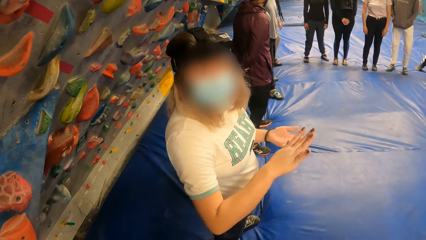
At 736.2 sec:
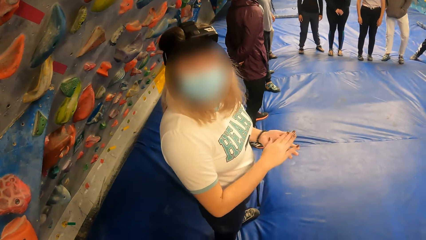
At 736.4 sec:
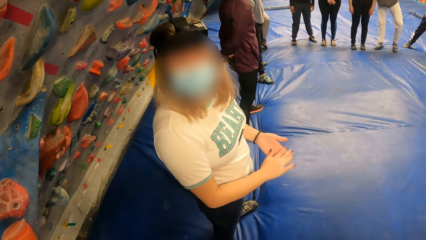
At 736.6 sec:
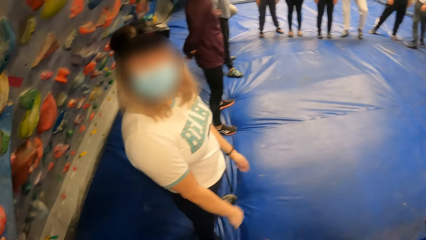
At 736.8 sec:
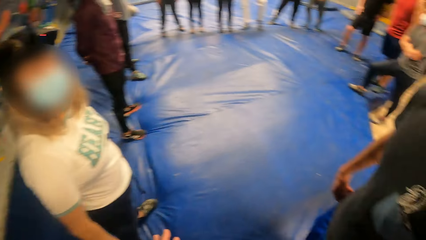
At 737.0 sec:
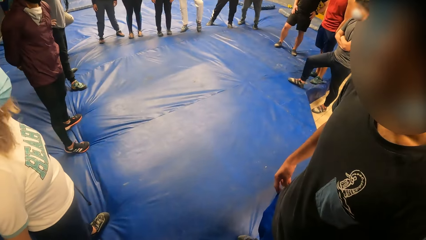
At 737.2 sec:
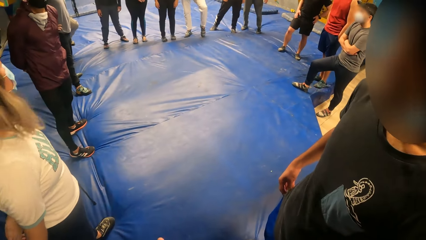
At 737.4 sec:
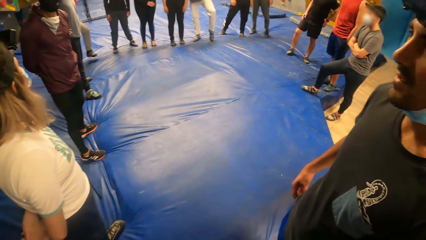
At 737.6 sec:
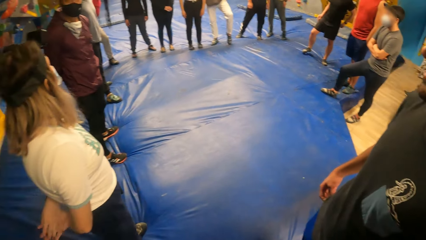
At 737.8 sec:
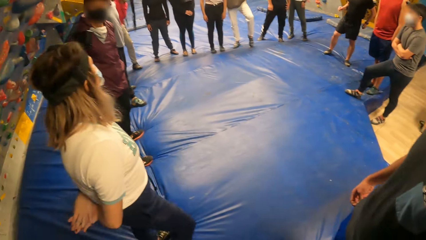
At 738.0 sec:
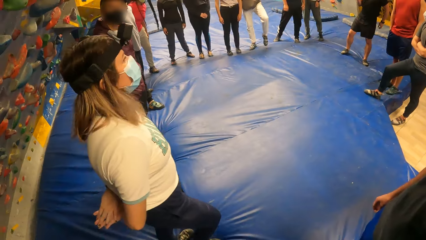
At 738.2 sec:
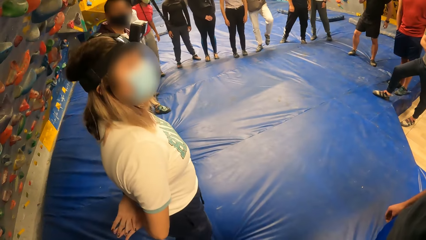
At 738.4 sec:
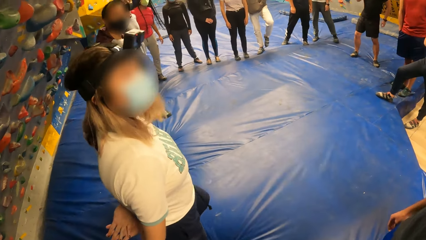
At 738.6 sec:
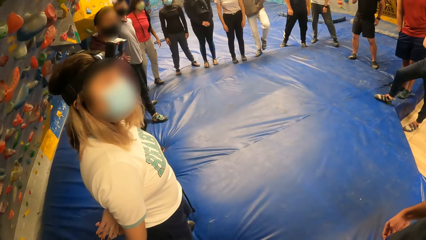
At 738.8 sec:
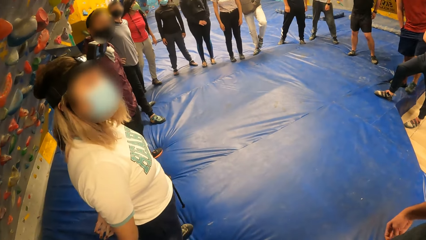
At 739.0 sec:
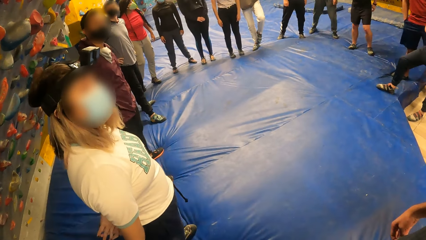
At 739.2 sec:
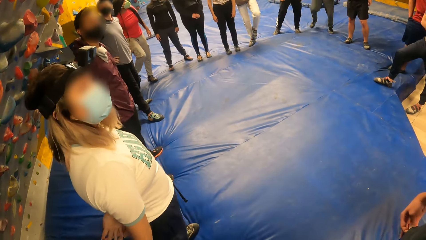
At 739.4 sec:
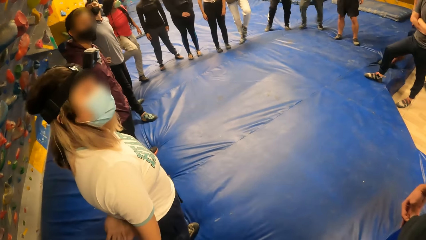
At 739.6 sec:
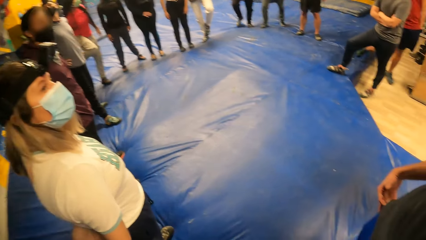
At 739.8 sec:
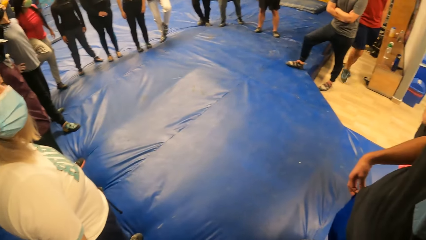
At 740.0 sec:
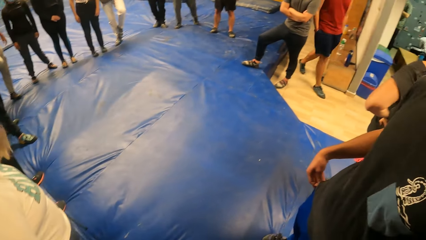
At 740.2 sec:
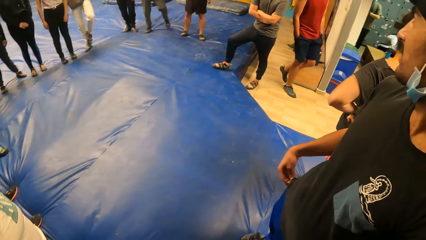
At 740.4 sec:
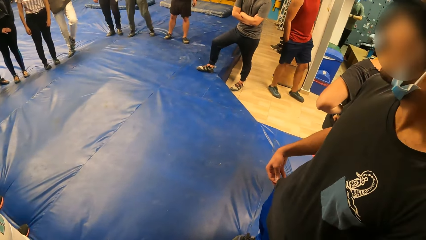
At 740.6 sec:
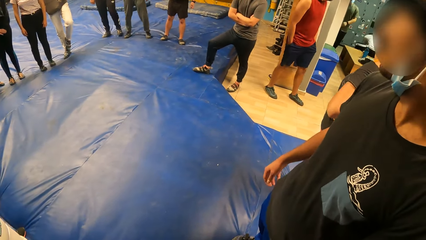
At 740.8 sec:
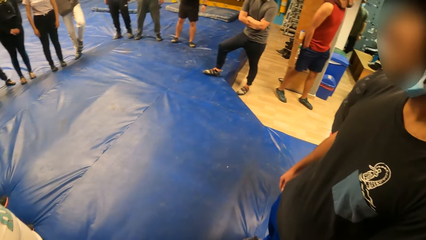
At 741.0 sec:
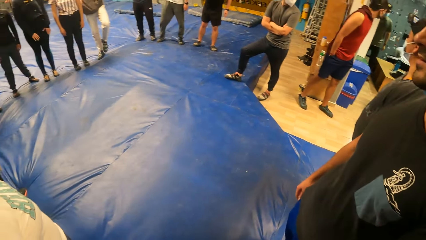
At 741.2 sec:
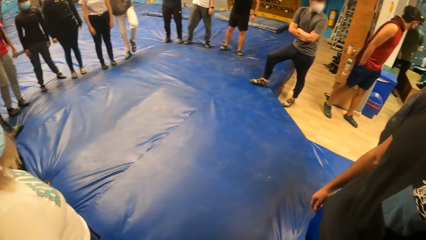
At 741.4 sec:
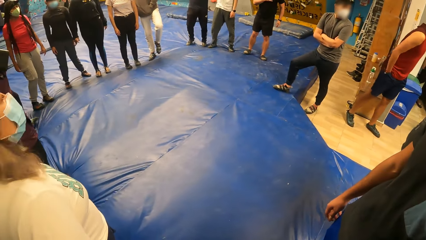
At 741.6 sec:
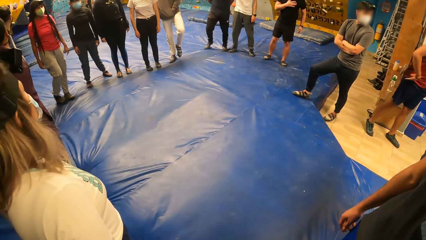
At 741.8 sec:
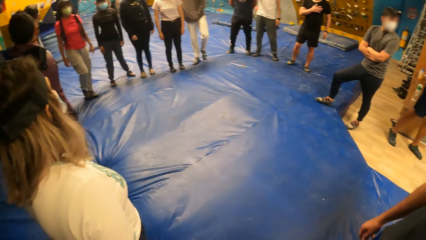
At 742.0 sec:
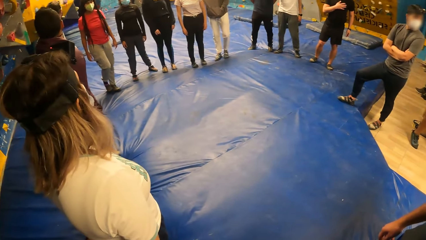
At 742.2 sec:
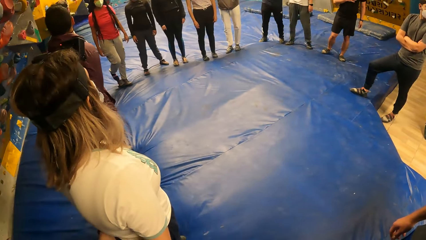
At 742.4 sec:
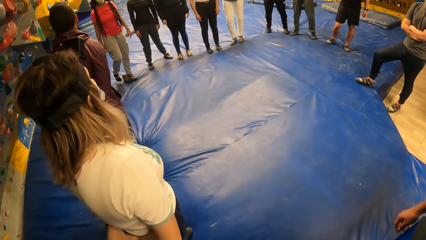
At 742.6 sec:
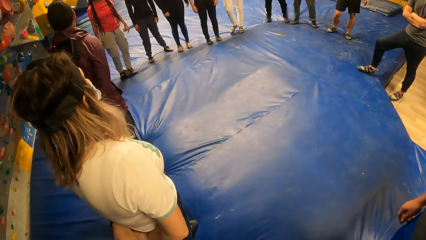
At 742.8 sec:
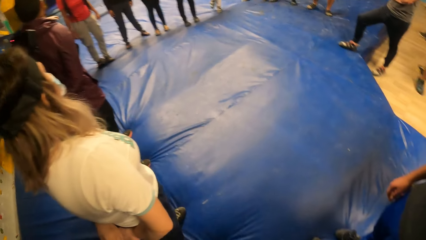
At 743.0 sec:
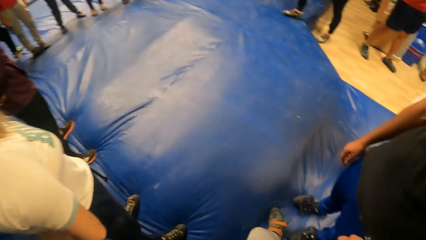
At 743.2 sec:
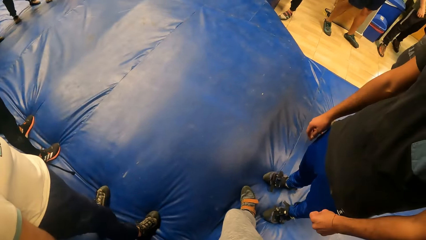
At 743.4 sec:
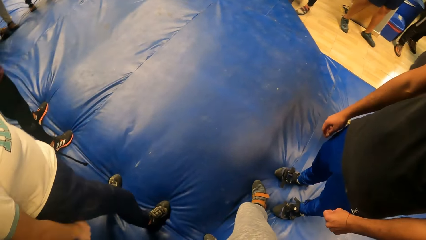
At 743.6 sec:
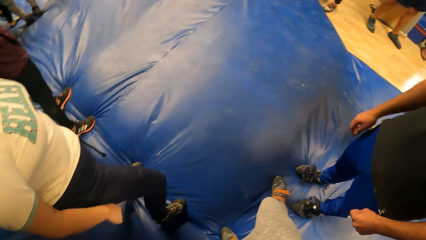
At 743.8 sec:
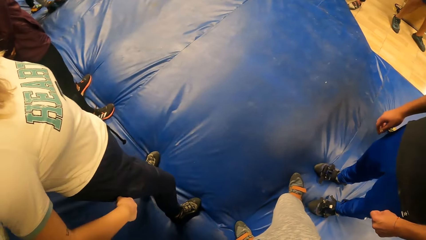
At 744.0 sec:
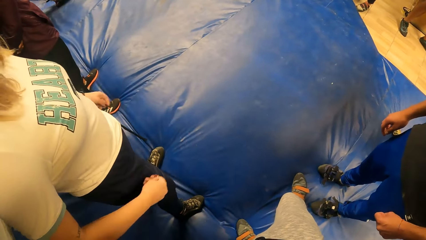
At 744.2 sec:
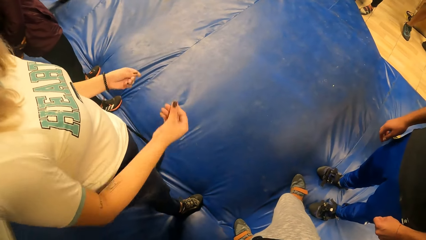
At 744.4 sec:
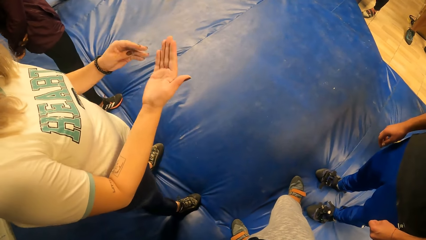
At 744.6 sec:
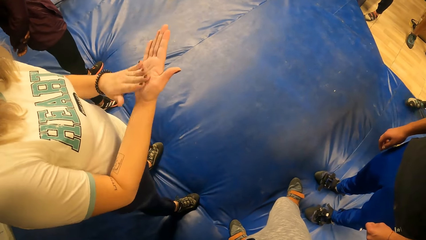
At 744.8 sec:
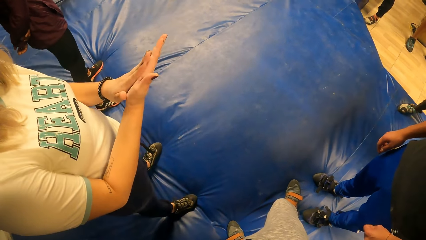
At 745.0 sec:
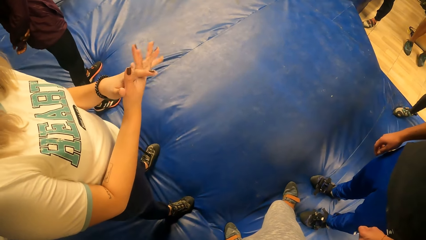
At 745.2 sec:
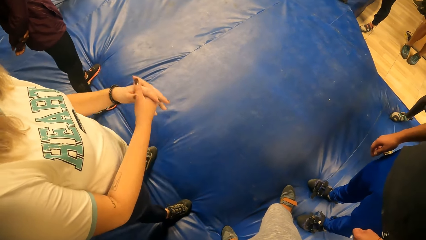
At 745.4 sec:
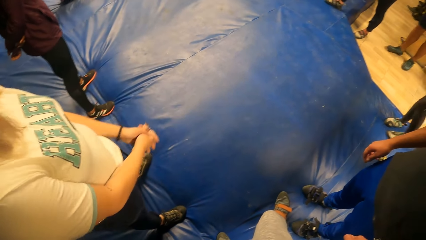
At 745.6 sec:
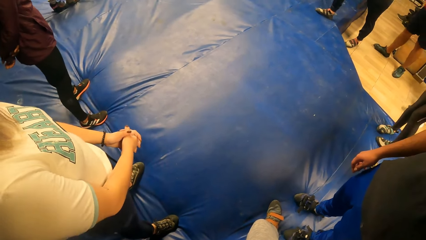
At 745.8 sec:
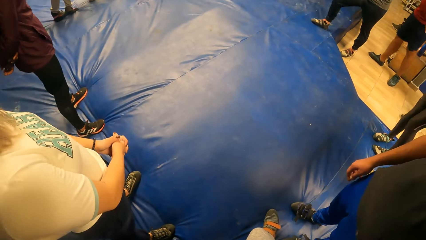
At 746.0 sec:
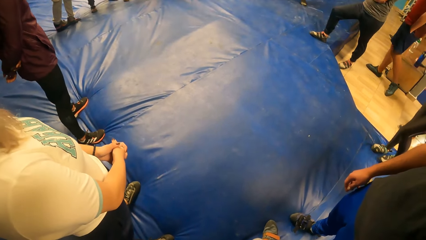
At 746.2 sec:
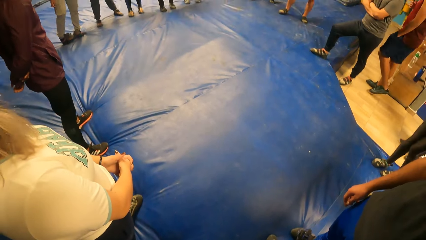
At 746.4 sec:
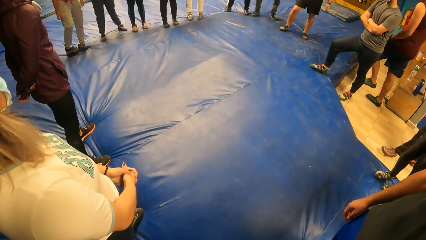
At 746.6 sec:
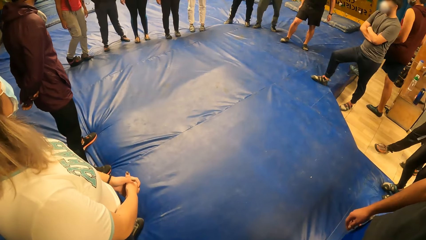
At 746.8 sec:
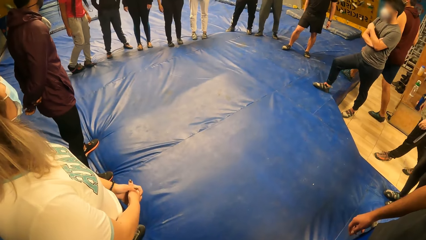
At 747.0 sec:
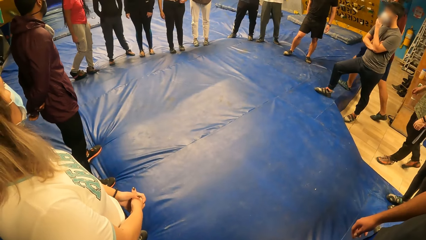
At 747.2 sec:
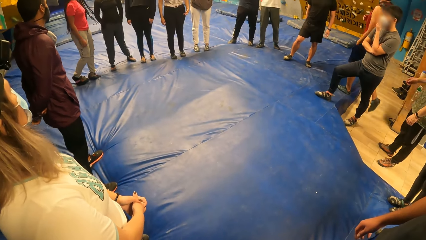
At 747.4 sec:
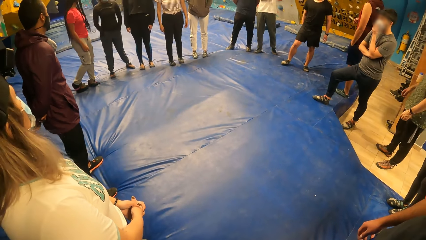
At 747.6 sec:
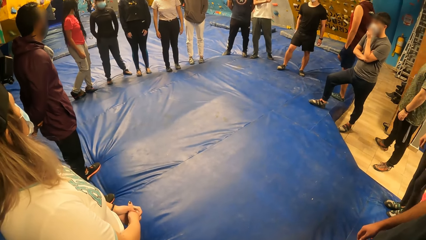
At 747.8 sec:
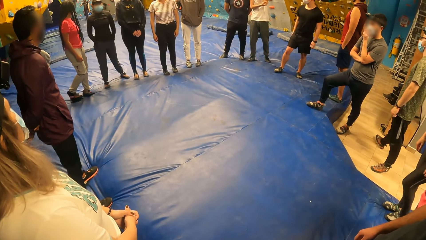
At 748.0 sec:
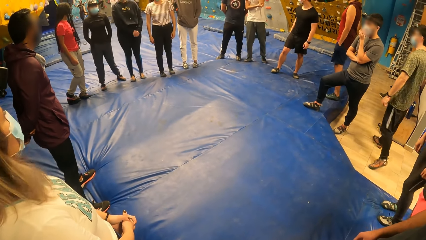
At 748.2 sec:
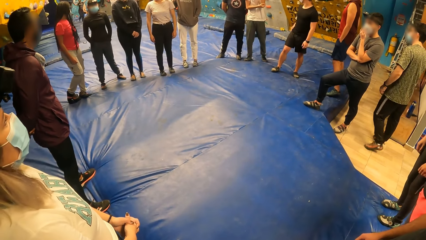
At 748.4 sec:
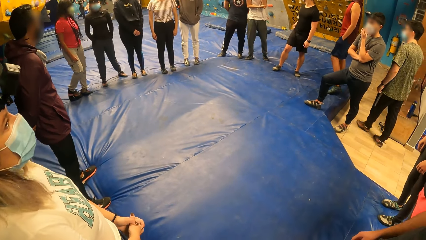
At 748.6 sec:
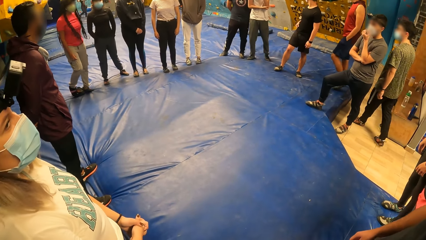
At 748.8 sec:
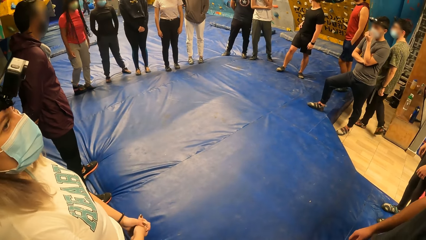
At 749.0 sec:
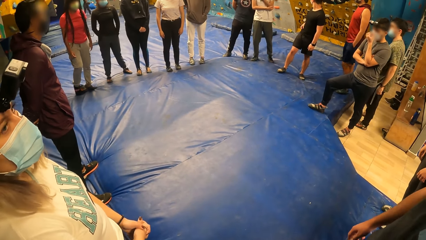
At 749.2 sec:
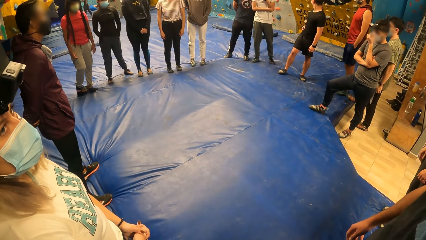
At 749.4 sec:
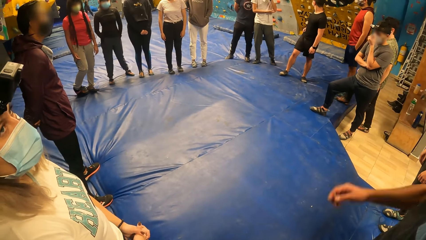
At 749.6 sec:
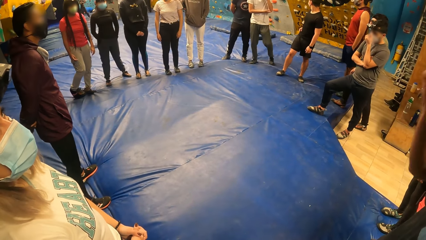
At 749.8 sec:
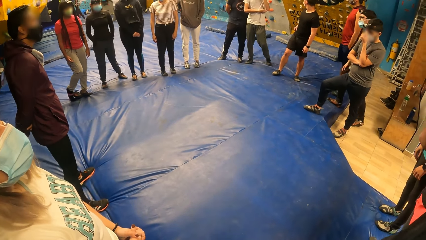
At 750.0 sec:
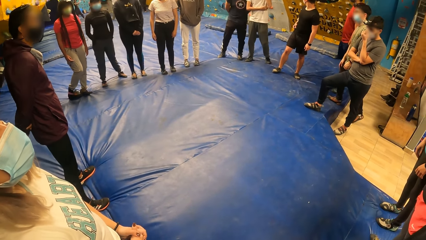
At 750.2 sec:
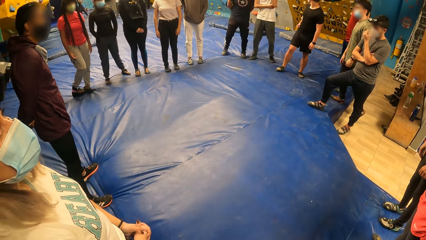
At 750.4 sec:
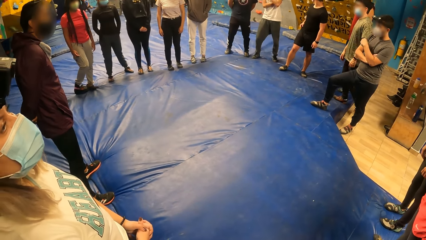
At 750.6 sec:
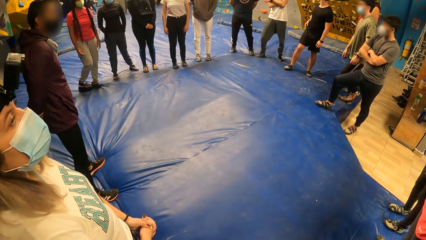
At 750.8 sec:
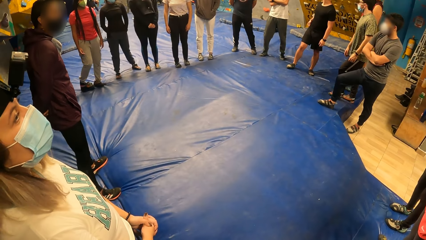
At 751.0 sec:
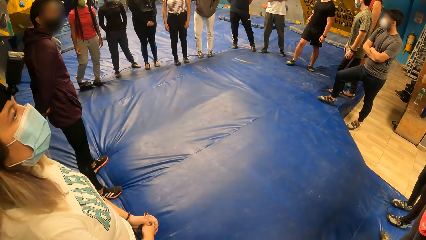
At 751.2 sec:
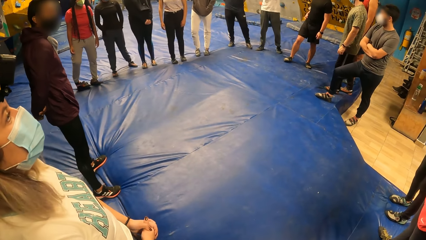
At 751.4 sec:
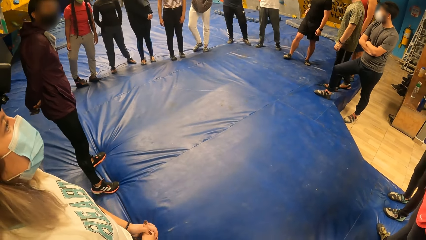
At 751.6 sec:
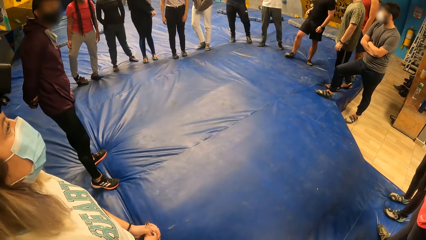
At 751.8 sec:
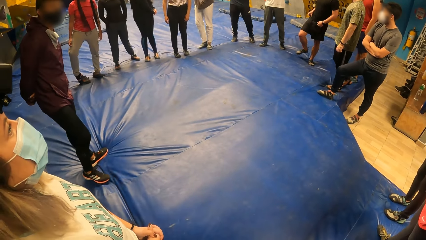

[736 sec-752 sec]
The camera wearer stares at people at the line. They look around.
